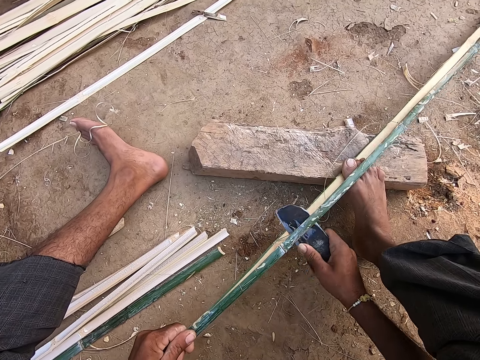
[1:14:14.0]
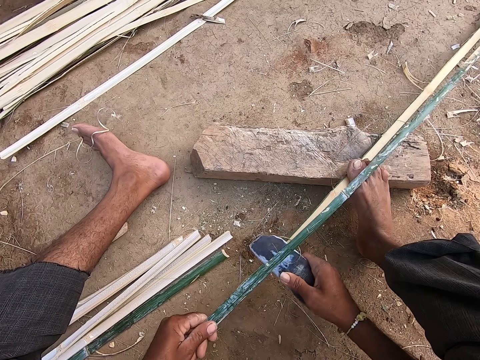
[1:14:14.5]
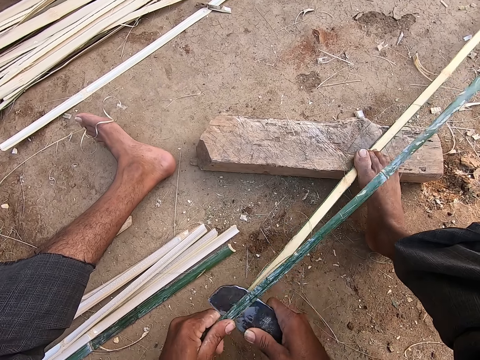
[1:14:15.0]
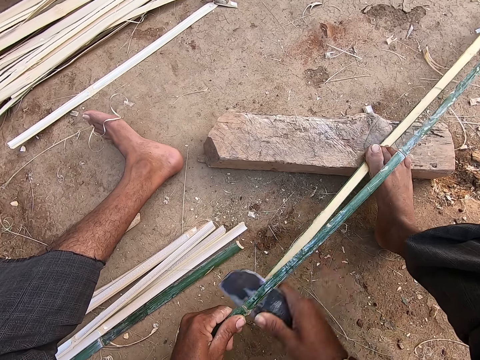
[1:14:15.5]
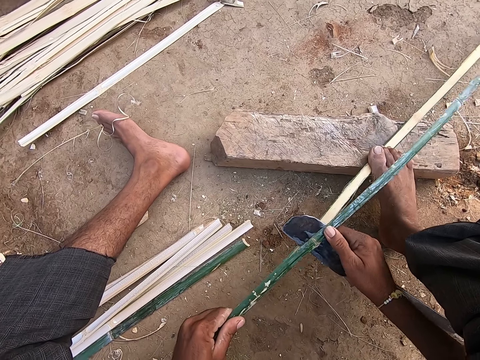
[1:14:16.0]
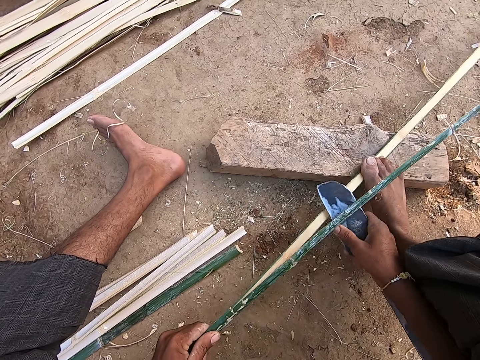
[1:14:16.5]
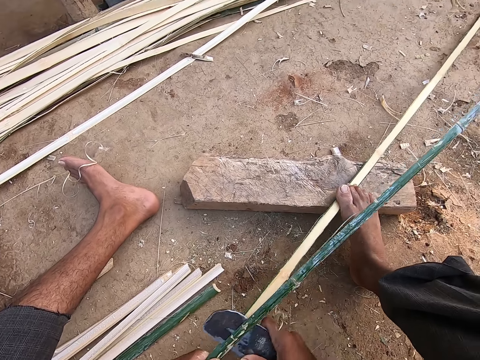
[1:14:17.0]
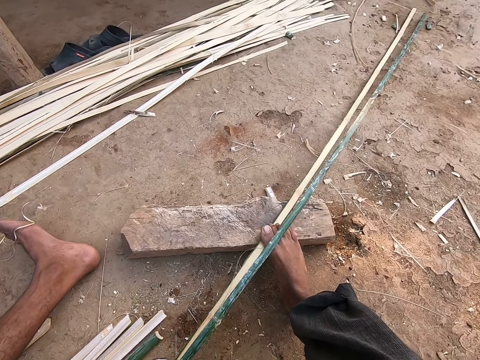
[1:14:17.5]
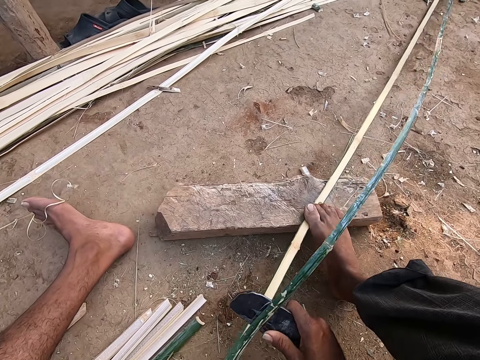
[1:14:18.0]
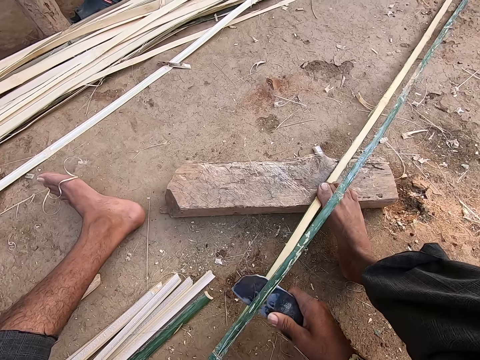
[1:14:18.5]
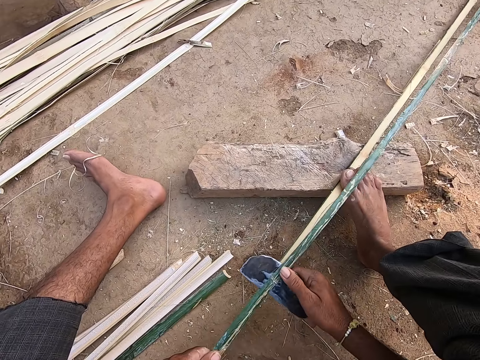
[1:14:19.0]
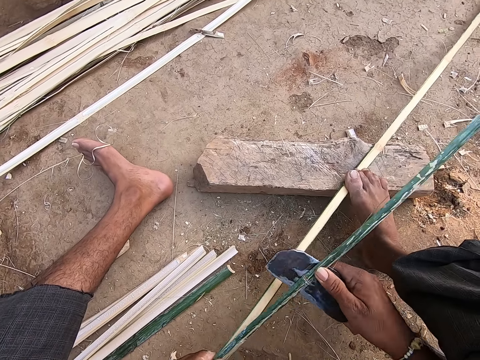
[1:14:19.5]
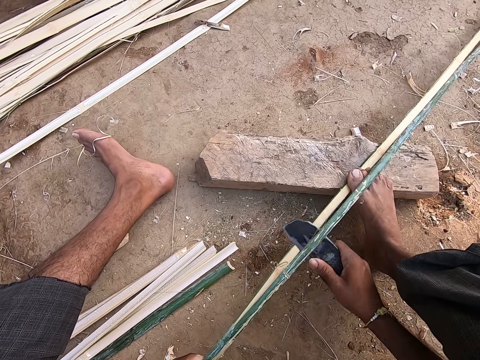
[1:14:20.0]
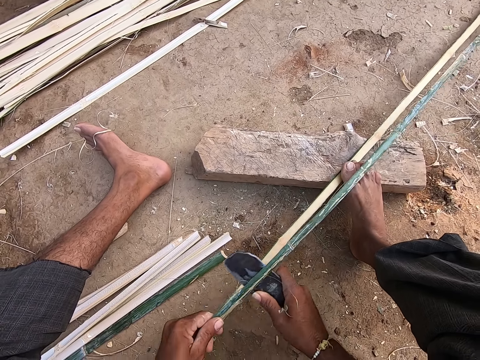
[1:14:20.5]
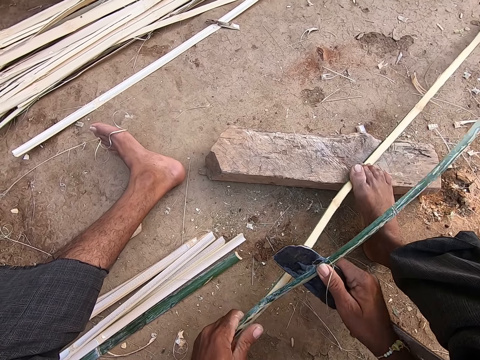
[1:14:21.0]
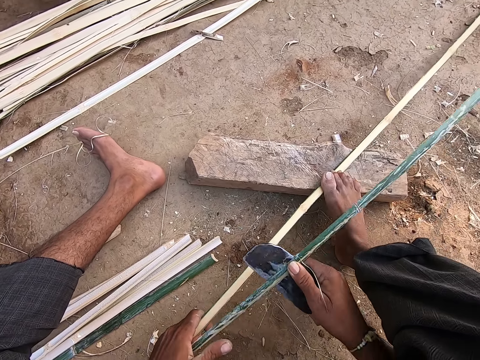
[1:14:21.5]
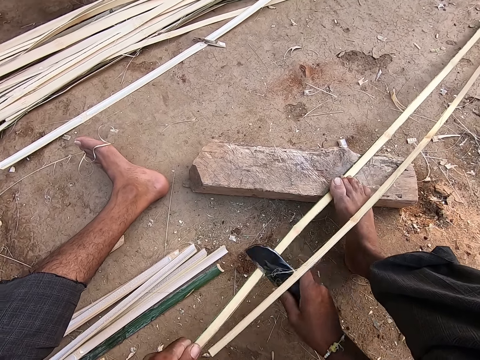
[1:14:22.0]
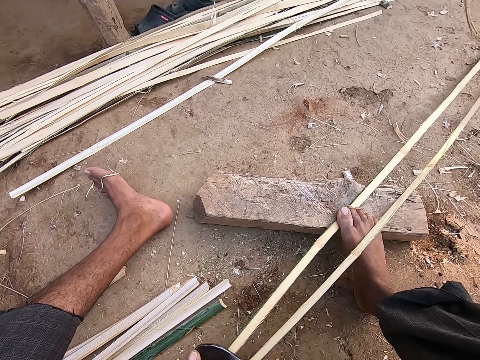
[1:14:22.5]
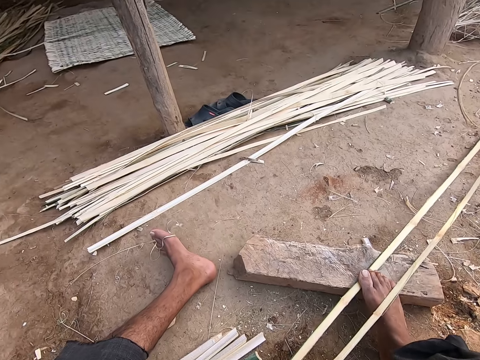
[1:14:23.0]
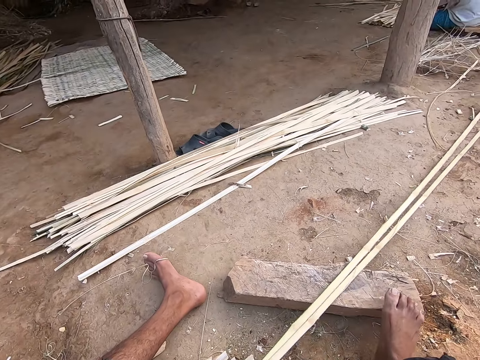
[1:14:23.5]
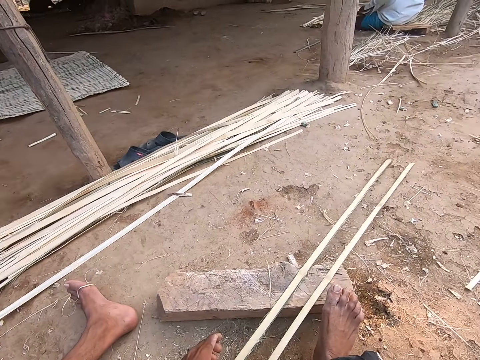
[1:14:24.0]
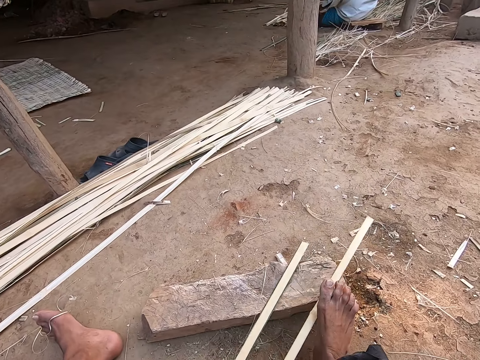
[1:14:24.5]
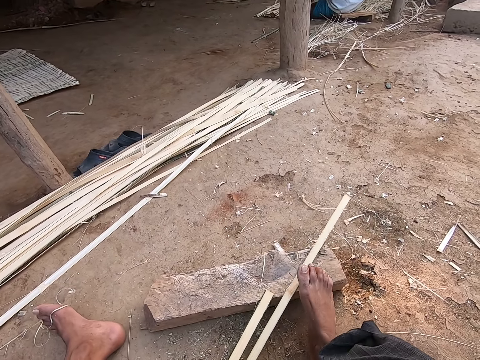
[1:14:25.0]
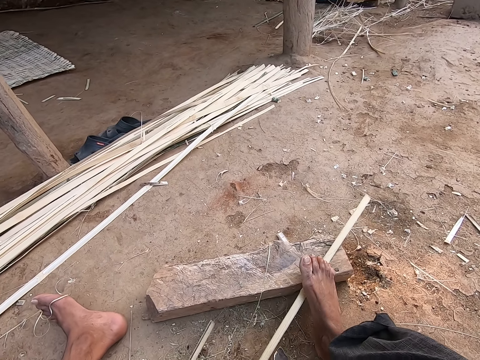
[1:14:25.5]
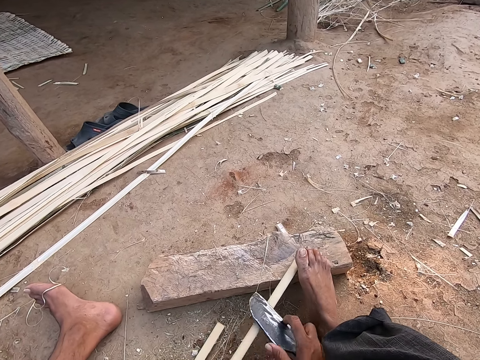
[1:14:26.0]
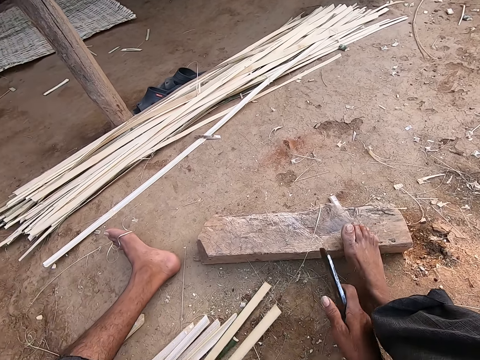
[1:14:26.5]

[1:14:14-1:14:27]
The camera wearer moves the bamboo strips from the wood with his left hand.

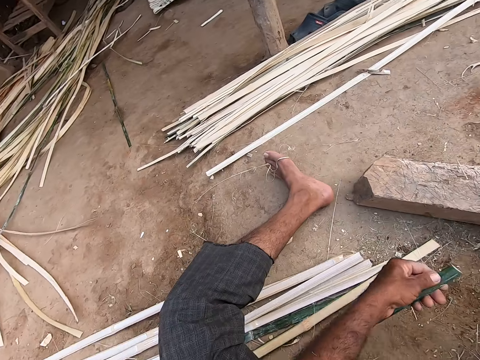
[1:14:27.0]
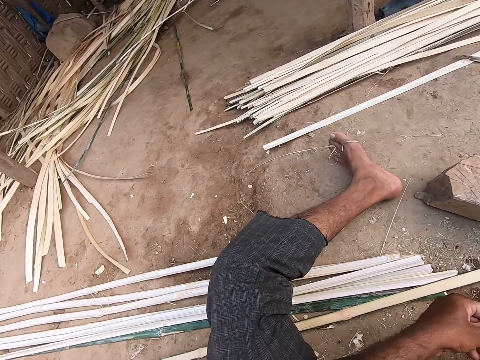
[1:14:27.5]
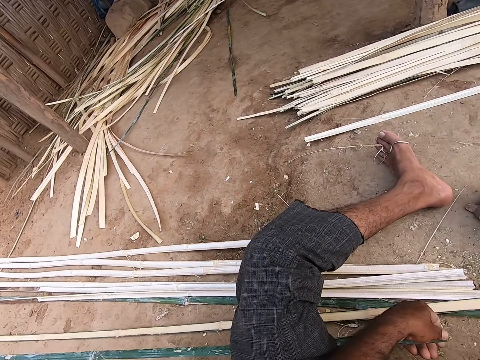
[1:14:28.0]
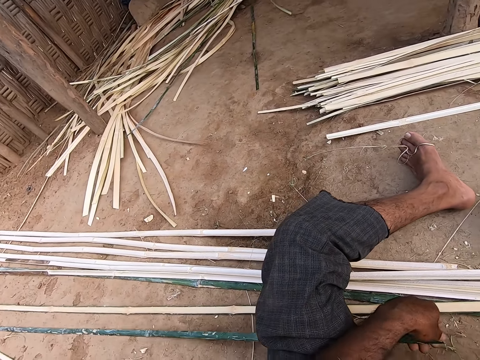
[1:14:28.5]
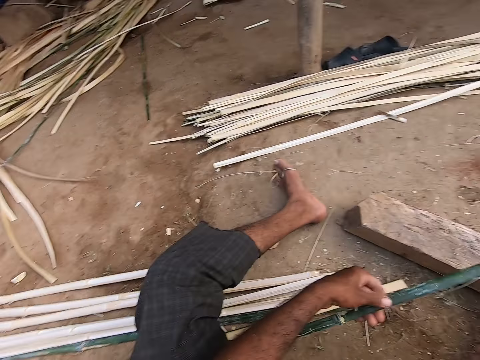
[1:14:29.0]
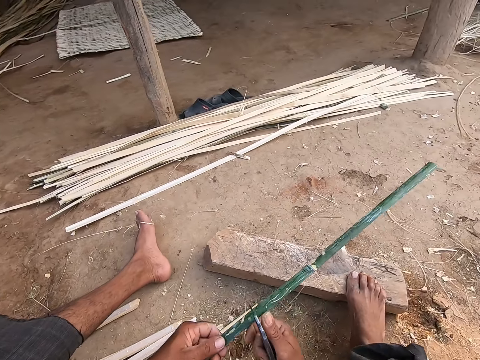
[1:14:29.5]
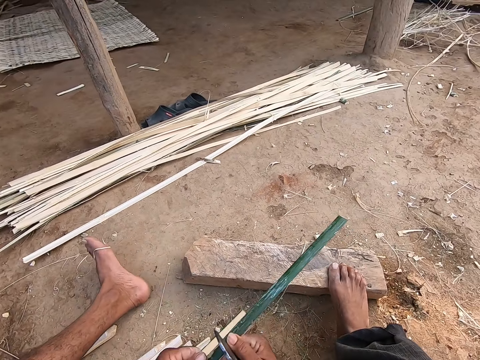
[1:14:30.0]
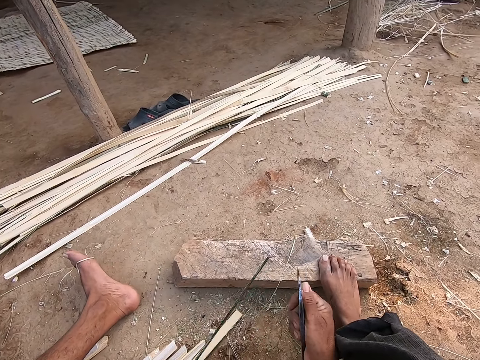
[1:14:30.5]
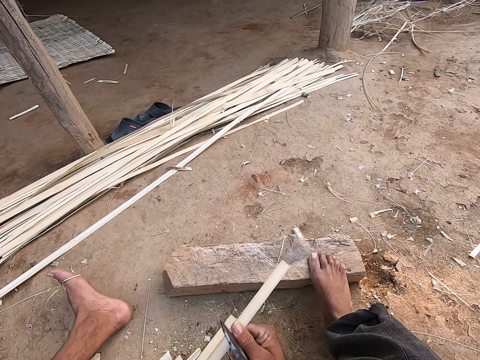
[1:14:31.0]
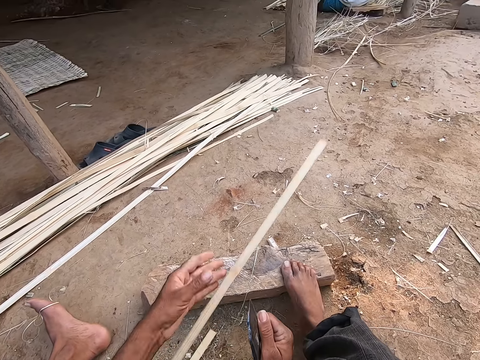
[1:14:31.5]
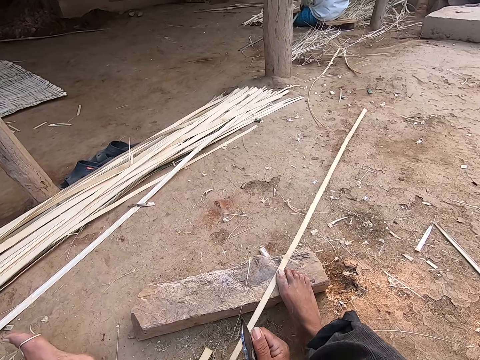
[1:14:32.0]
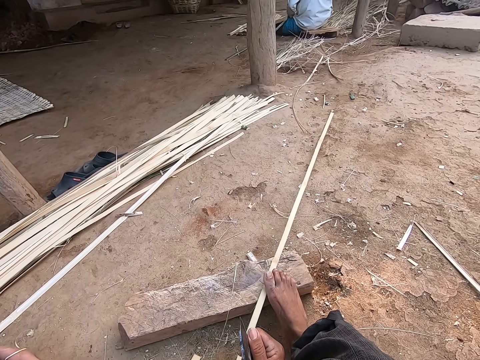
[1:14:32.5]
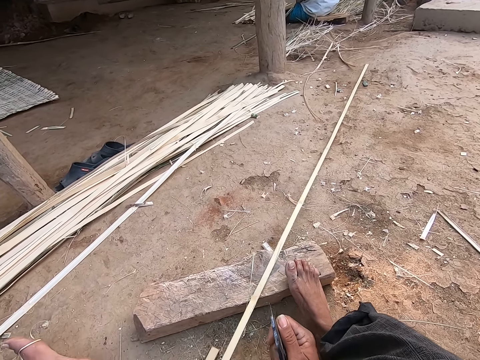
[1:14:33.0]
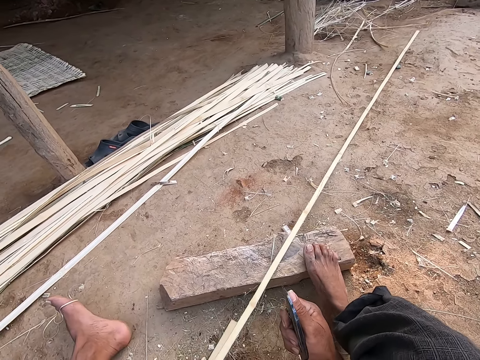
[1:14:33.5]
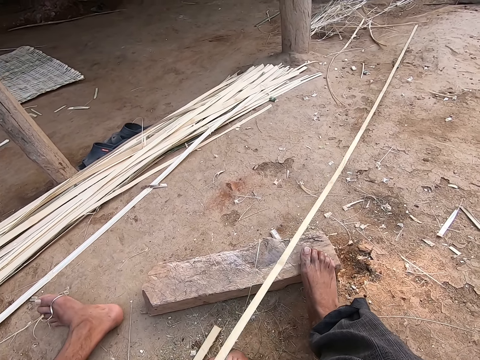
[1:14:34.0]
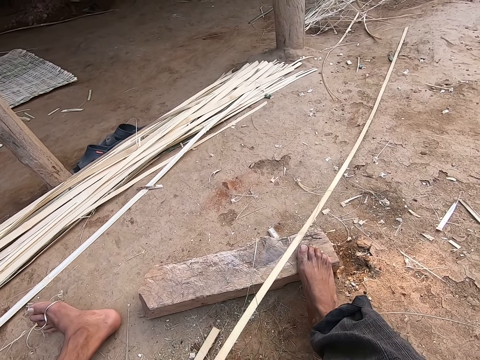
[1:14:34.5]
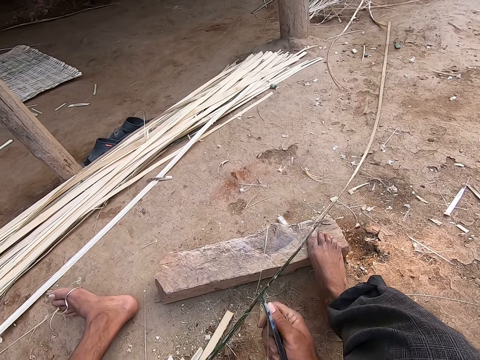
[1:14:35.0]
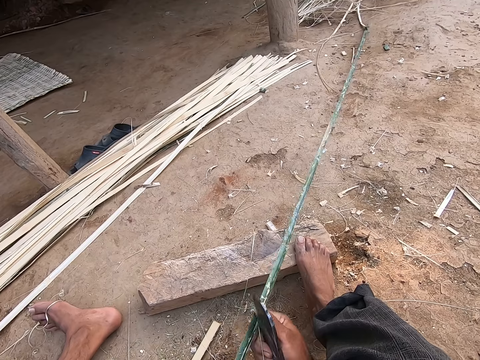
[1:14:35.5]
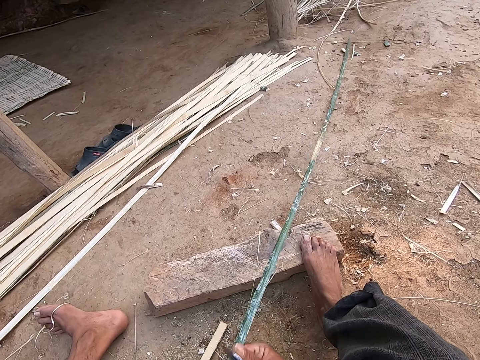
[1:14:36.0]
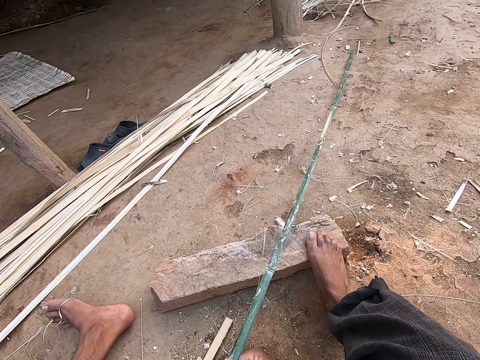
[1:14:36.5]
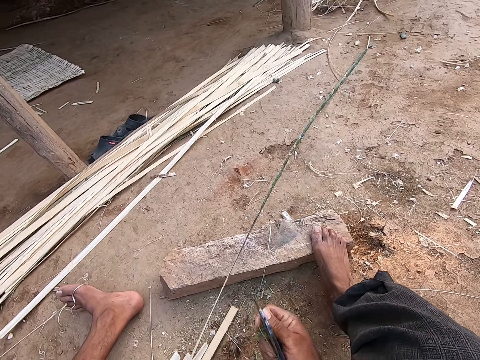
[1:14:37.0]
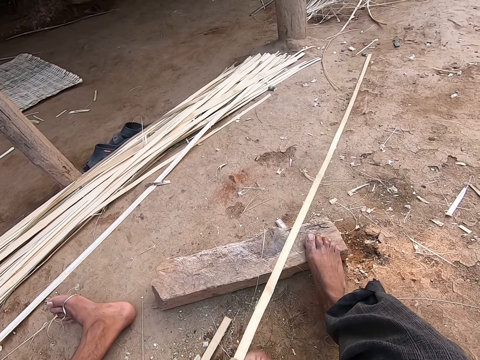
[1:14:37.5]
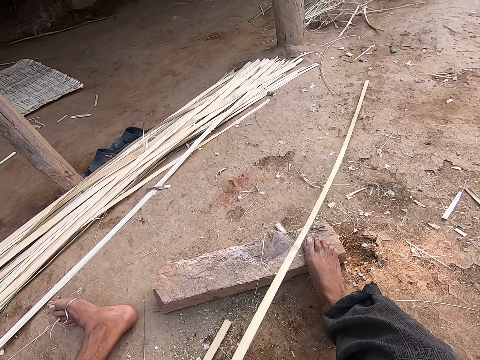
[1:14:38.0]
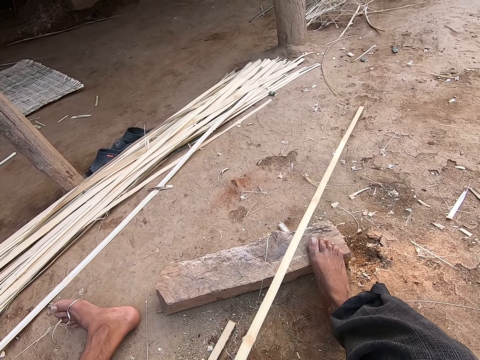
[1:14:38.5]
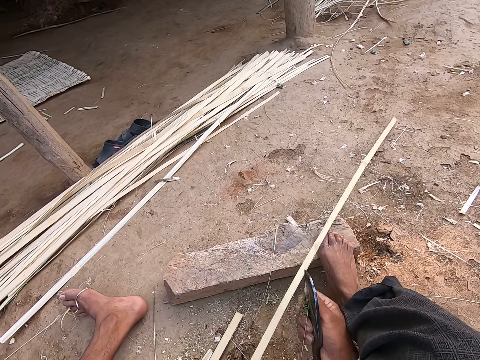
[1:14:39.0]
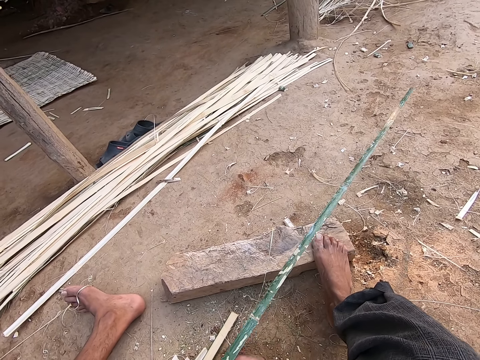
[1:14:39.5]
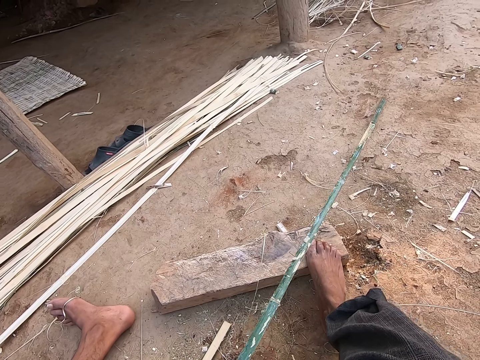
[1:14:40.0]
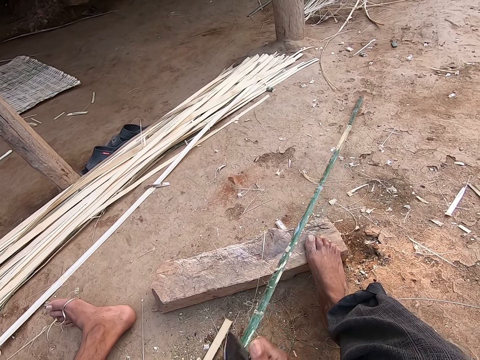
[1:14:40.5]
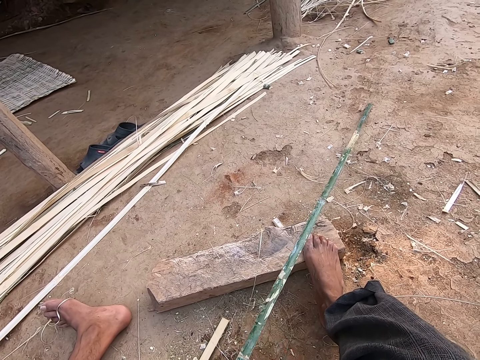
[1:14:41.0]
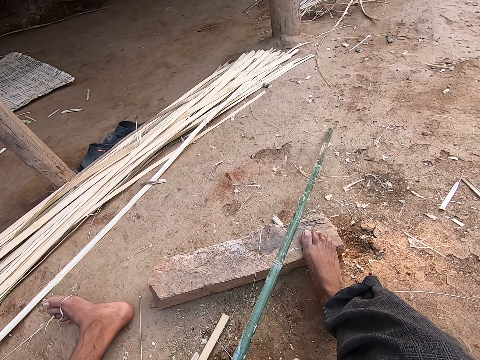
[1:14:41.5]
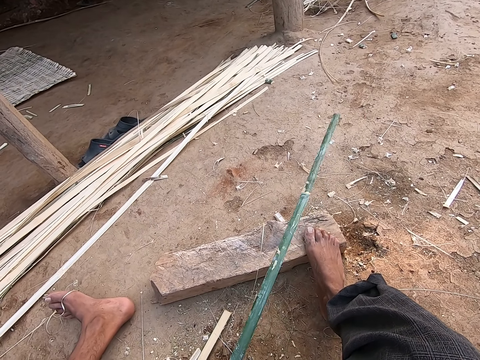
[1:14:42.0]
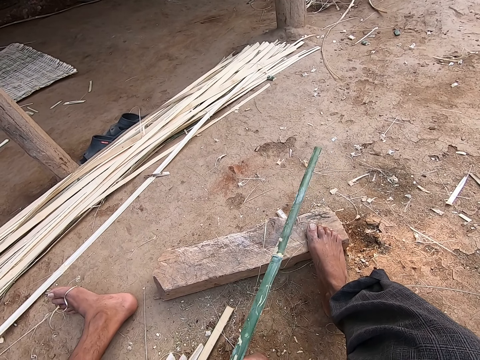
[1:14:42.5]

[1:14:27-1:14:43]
The camera wearer scrapes the bamboo strip in his left hand with the picking knife in his right hand. He throws the bamboo strip on the wood with his left hand. He scrapes the bamboo strip with the picking knife in his right hand.
